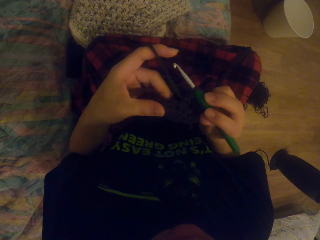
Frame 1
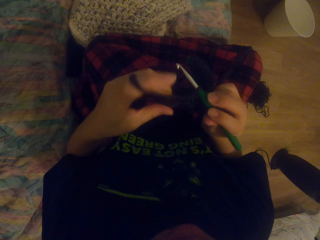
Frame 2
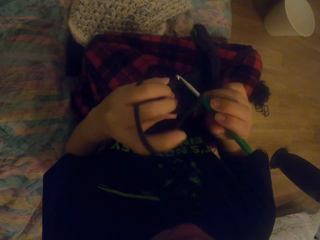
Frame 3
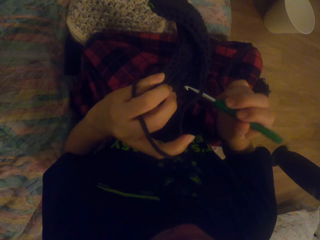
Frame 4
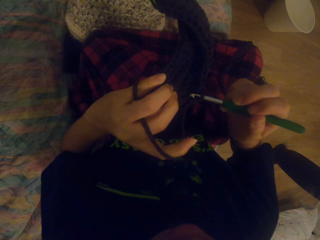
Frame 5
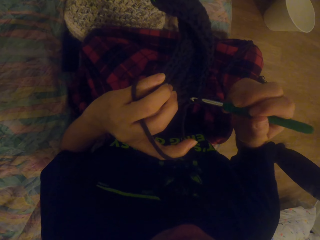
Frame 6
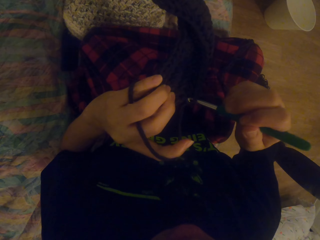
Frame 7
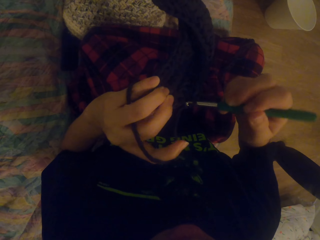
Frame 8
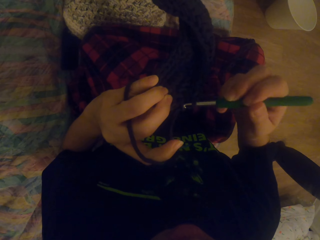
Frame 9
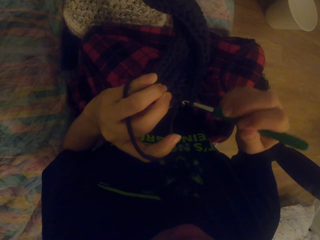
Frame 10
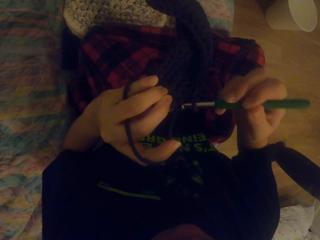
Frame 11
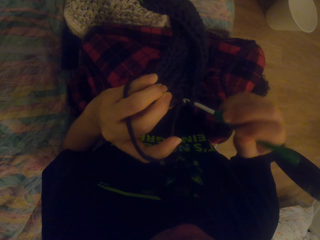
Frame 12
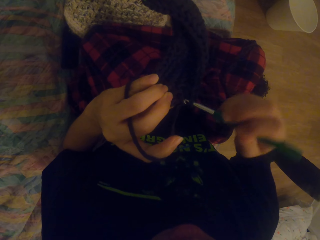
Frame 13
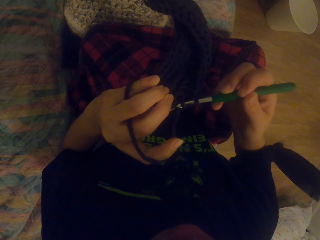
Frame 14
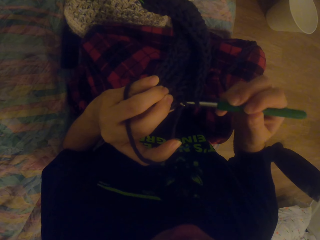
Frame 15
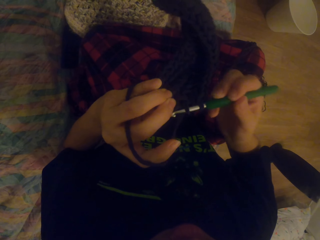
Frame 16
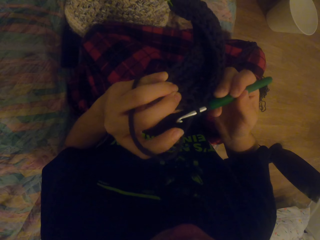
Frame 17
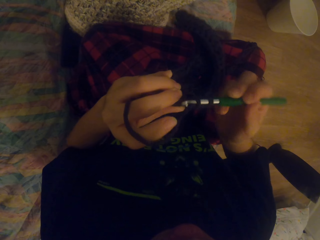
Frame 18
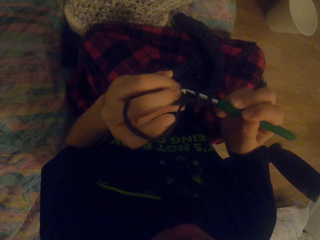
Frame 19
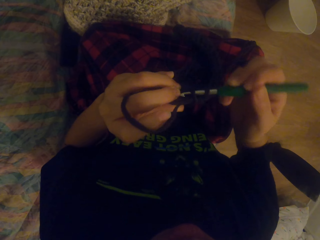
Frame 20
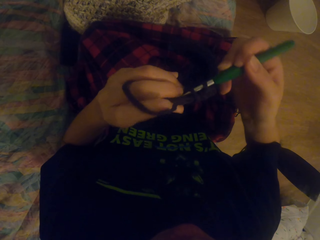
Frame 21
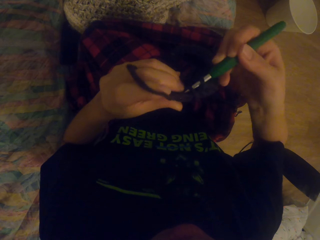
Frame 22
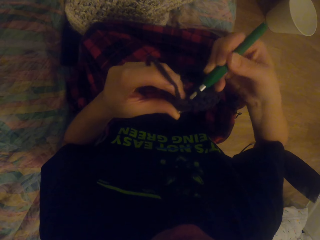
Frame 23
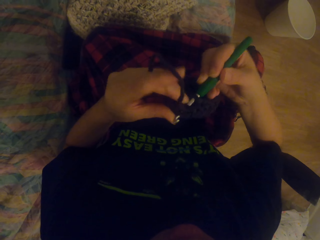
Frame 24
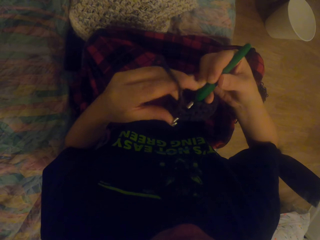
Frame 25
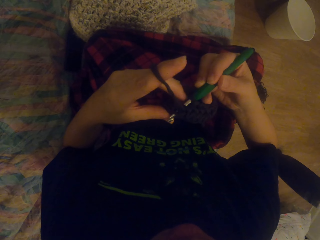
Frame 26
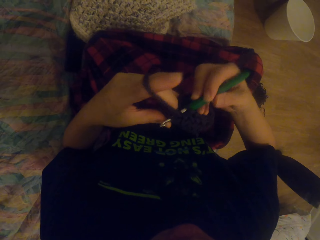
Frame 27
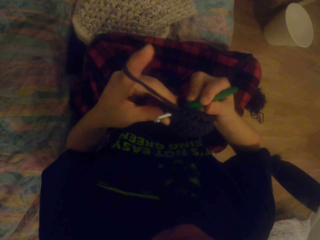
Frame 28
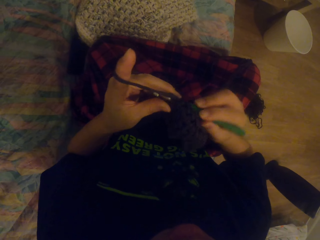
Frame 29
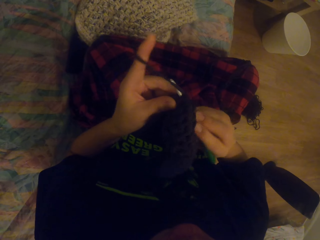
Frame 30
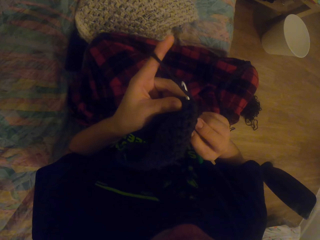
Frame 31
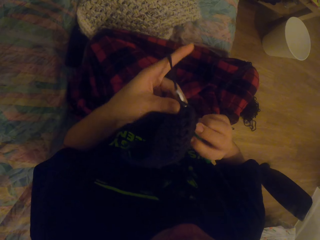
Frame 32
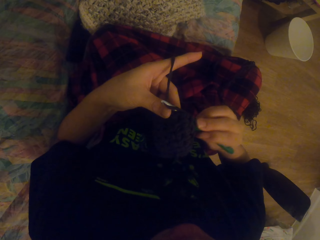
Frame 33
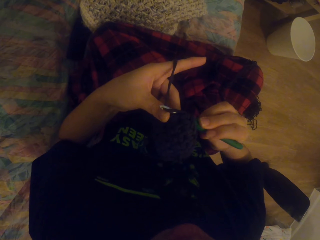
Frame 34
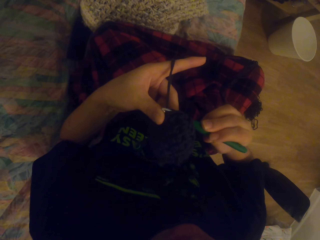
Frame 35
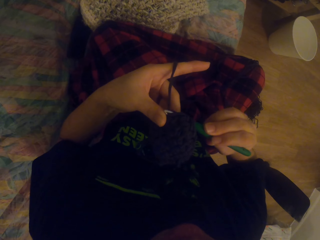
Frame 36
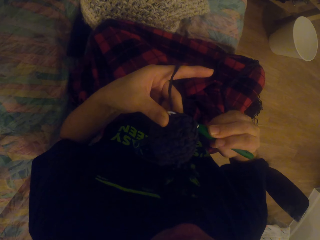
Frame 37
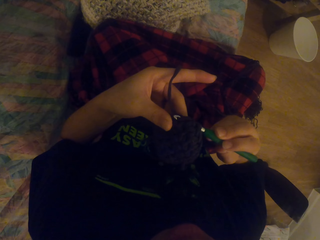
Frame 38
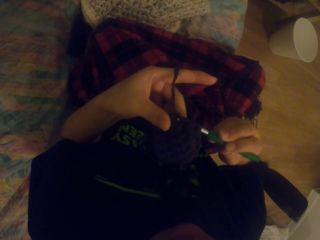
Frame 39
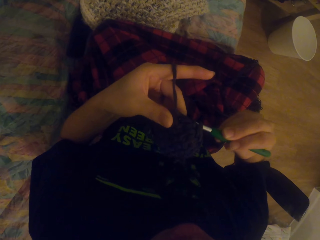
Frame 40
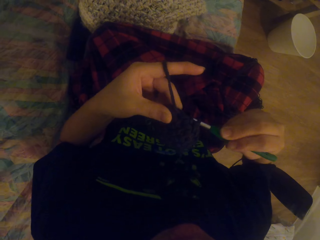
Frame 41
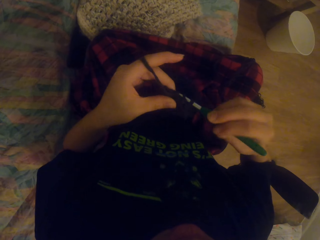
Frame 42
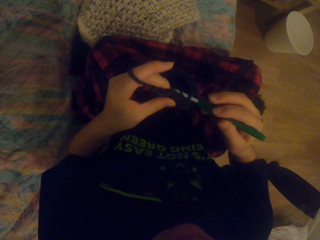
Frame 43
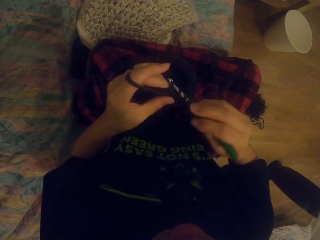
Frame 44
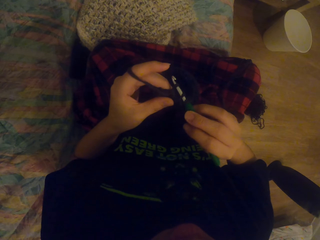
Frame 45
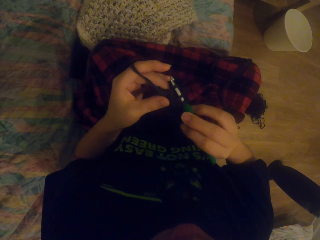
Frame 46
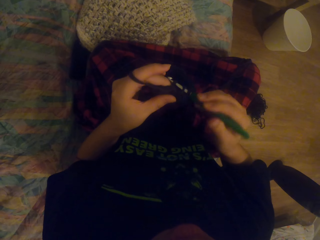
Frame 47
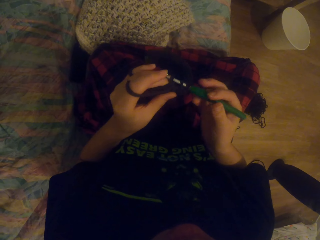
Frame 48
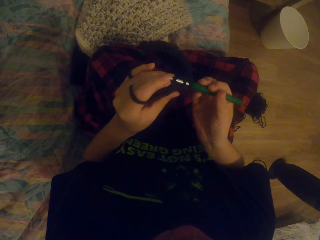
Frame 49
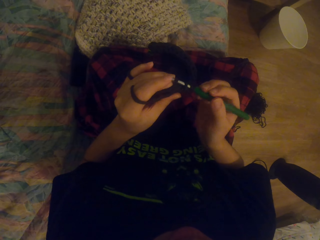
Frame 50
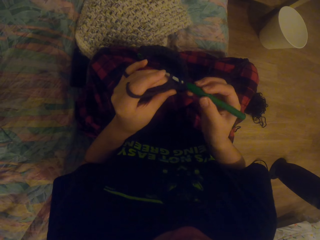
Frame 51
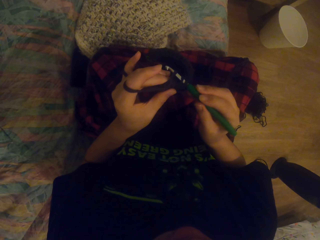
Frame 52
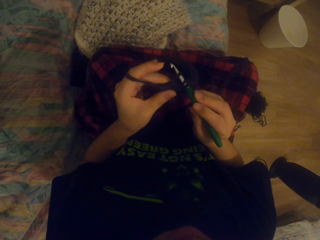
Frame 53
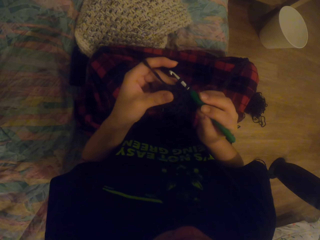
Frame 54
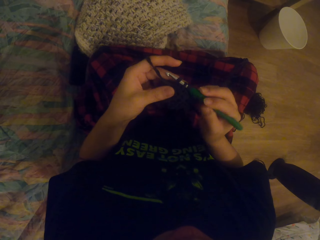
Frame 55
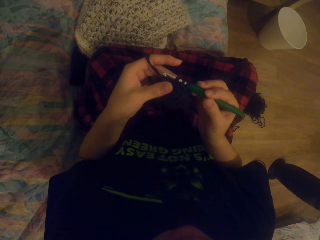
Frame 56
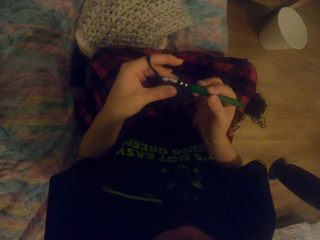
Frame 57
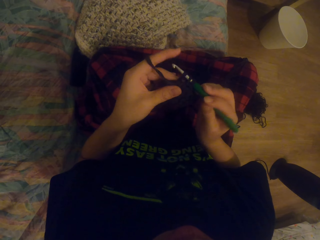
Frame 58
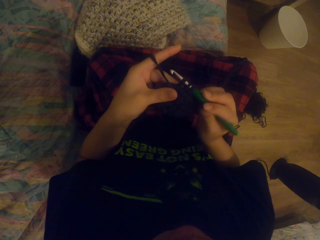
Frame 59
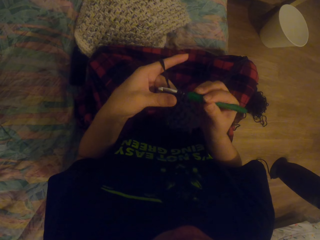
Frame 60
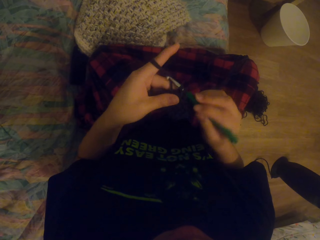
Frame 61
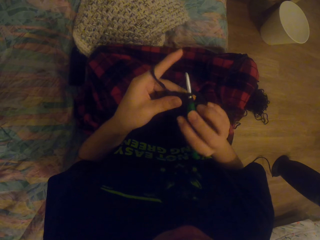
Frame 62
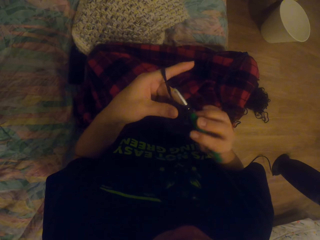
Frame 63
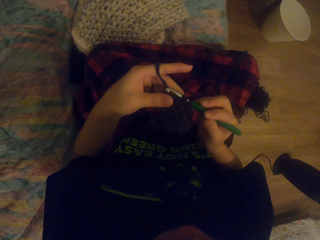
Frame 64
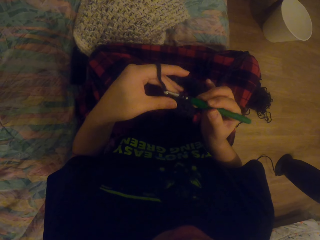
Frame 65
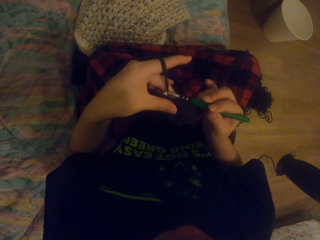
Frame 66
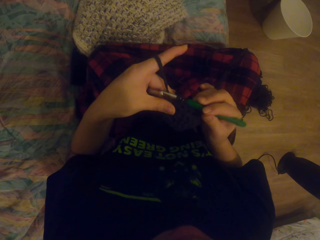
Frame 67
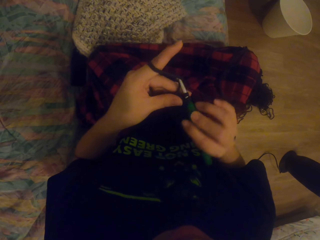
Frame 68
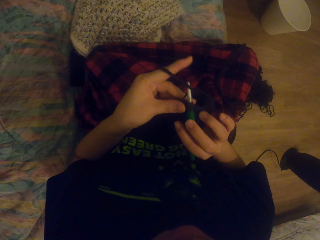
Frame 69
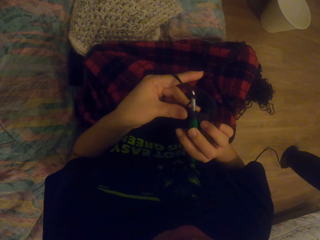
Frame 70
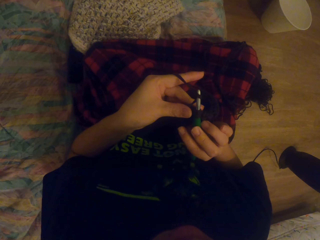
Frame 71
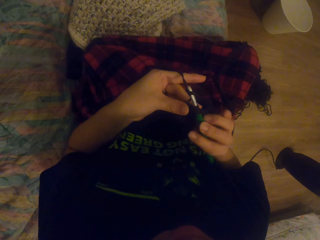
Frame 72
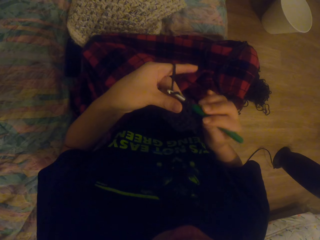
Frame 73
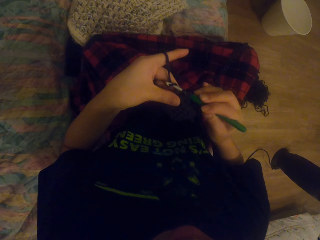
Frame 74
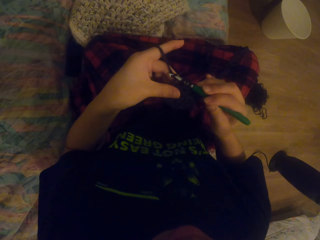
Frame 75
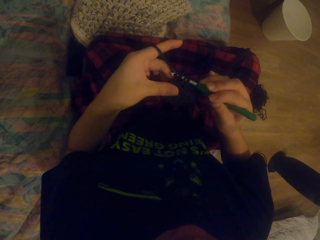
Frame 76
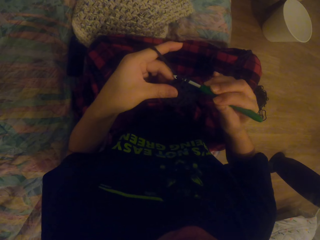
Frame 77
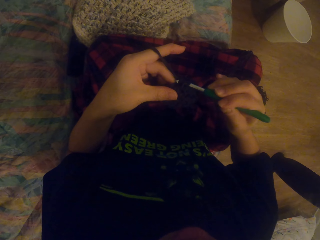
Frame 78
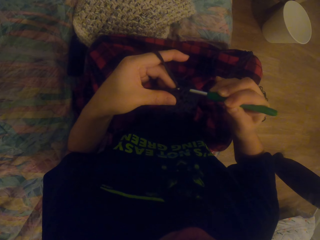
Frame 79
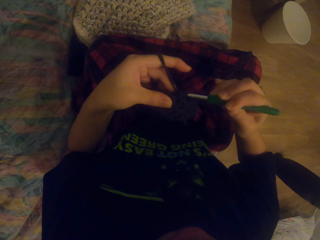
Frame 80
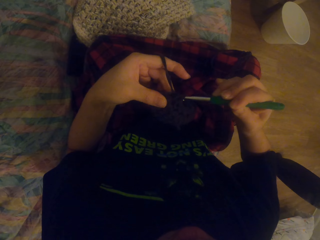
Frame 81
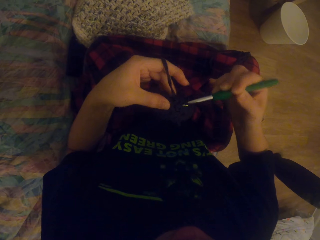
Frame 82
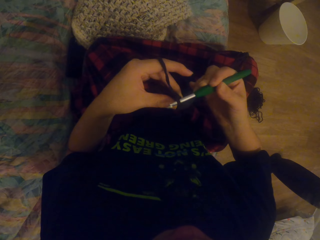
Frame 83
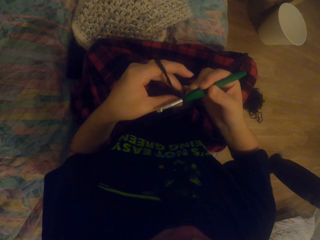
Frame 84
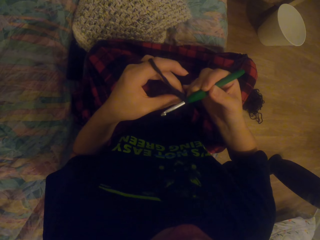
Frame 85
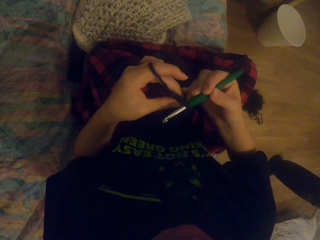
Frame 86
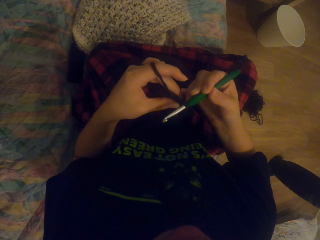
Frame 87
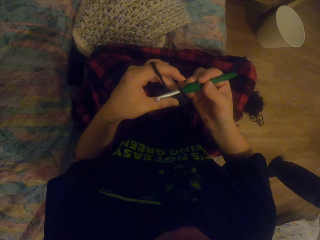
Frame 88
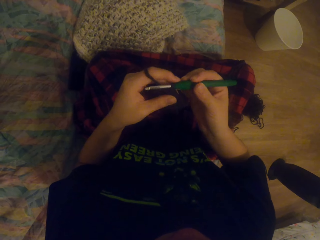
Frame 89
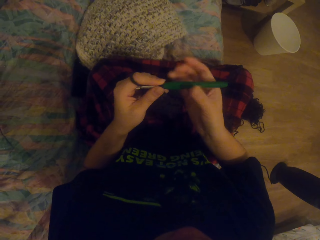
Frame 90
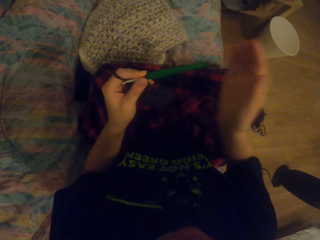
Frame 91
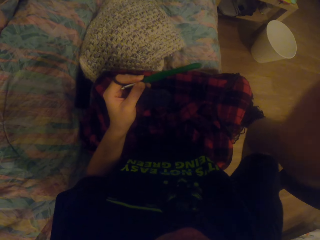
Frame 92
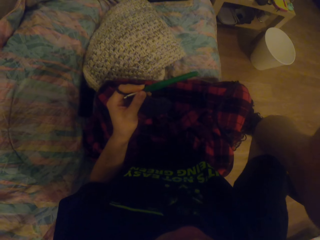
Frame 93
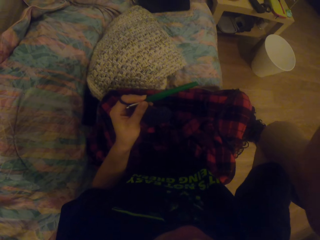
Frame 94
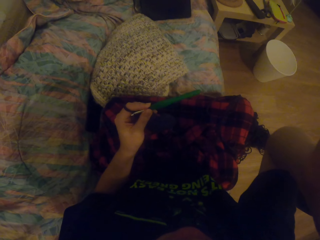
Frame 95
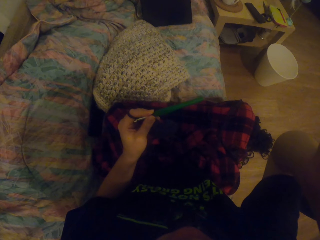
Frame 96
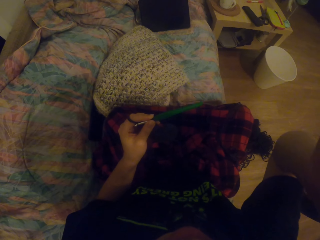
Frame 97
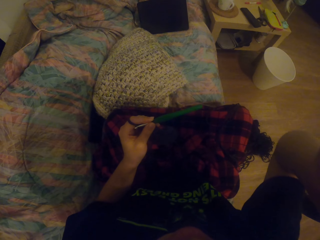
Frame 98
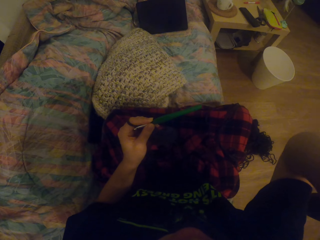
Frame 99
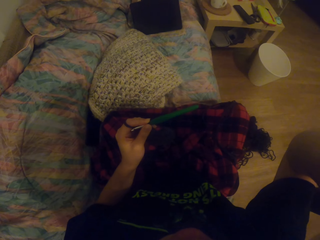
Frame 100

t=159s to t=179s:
The camera wearer turns the fabric. They knit the fabric. They adjust the camera.
